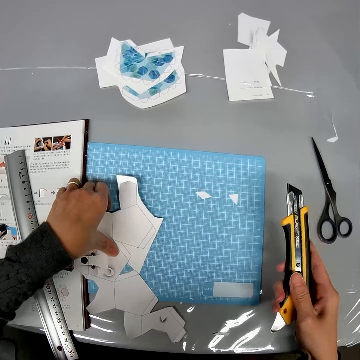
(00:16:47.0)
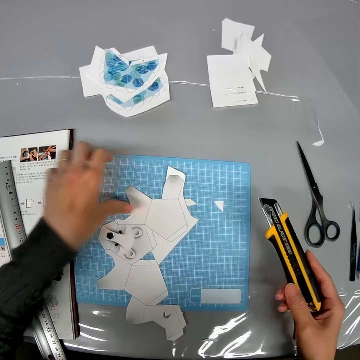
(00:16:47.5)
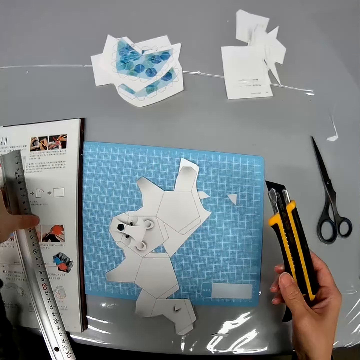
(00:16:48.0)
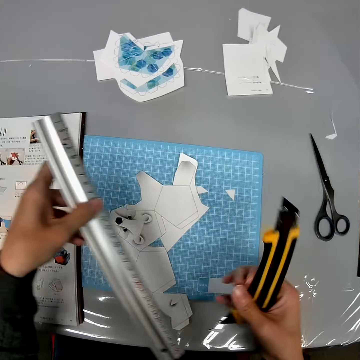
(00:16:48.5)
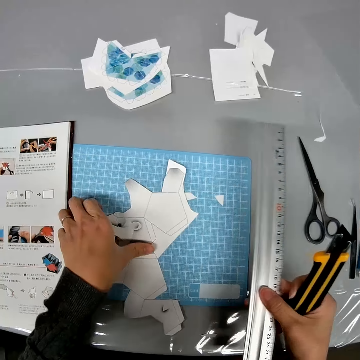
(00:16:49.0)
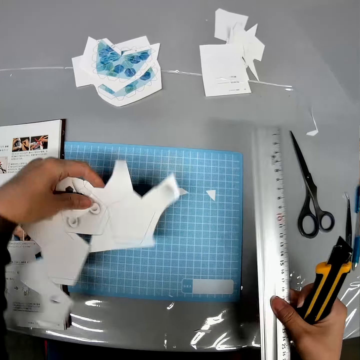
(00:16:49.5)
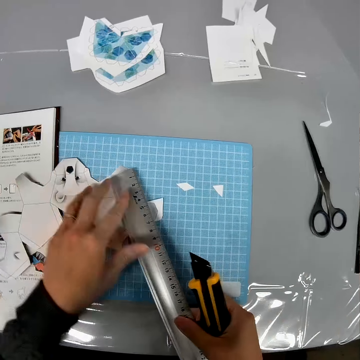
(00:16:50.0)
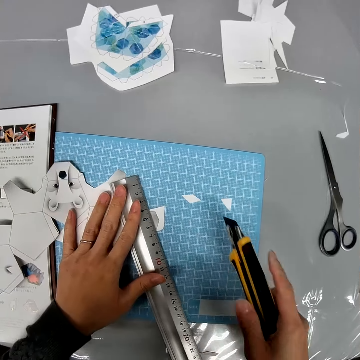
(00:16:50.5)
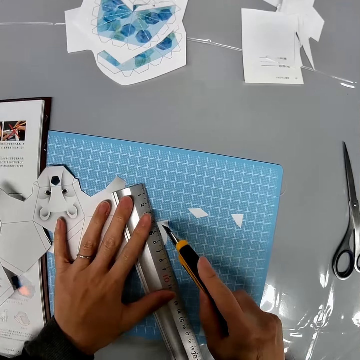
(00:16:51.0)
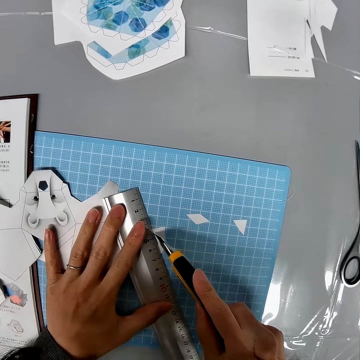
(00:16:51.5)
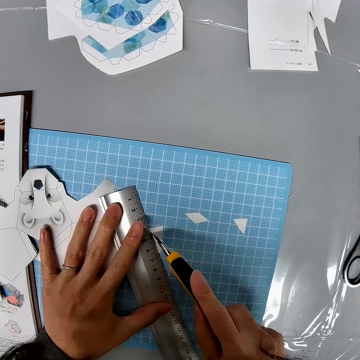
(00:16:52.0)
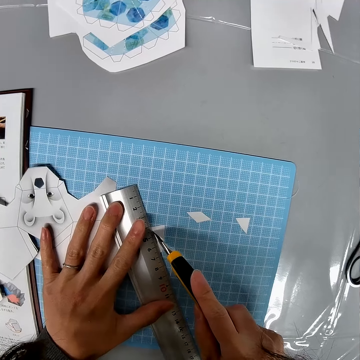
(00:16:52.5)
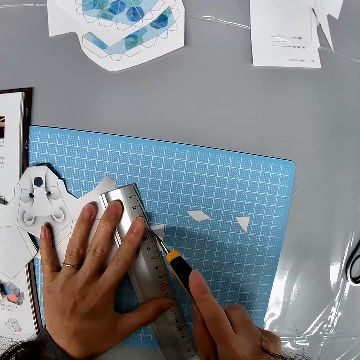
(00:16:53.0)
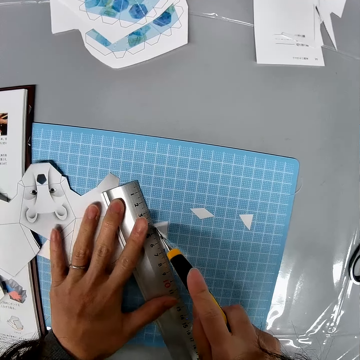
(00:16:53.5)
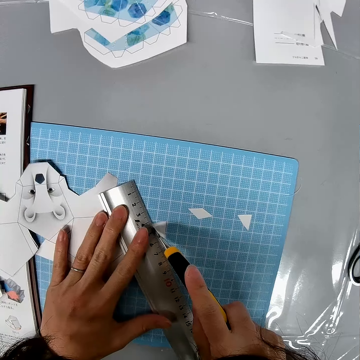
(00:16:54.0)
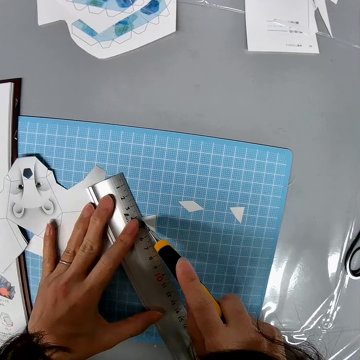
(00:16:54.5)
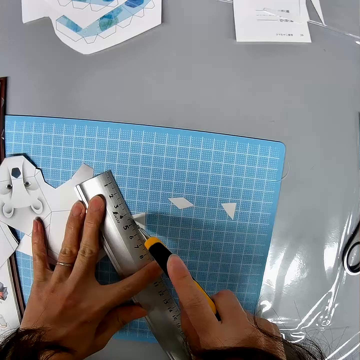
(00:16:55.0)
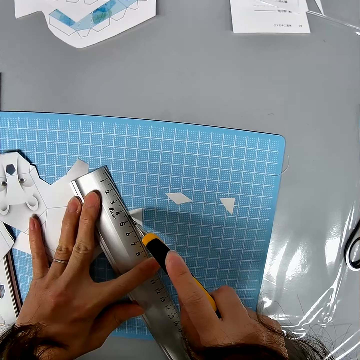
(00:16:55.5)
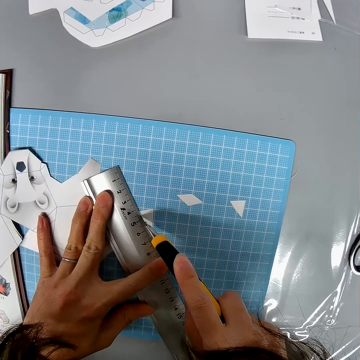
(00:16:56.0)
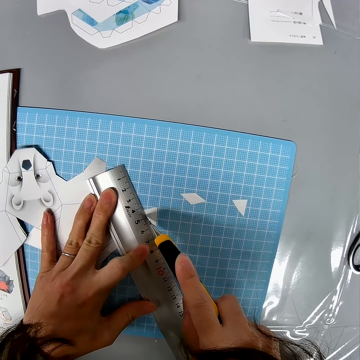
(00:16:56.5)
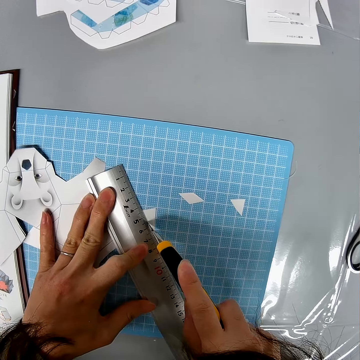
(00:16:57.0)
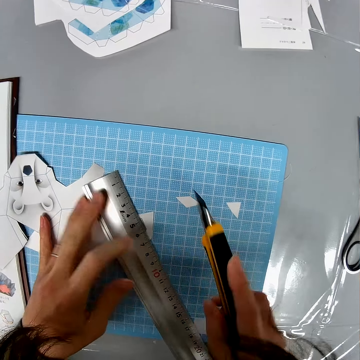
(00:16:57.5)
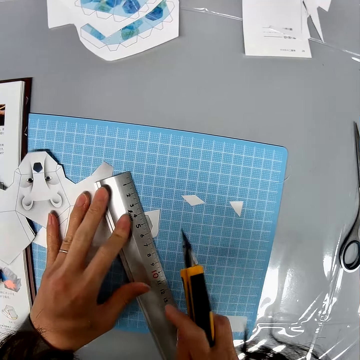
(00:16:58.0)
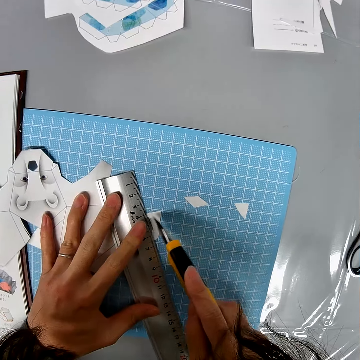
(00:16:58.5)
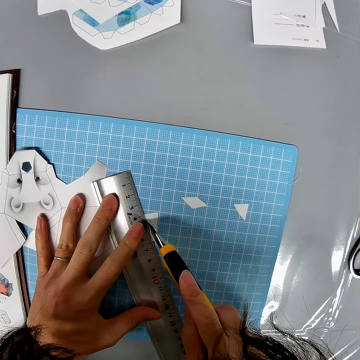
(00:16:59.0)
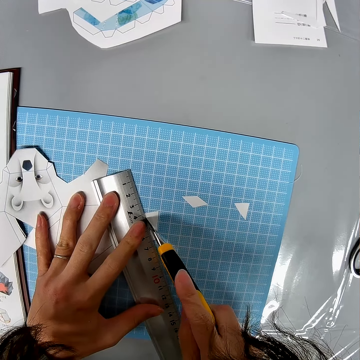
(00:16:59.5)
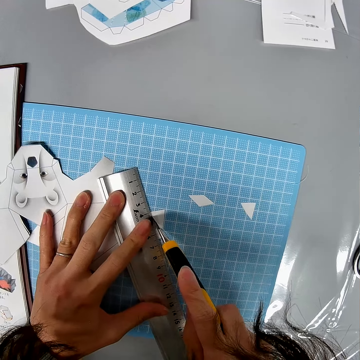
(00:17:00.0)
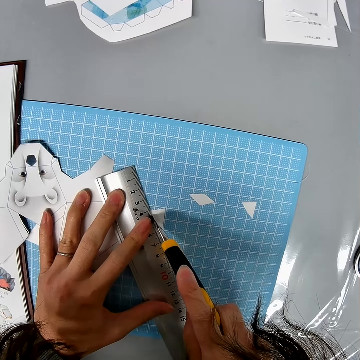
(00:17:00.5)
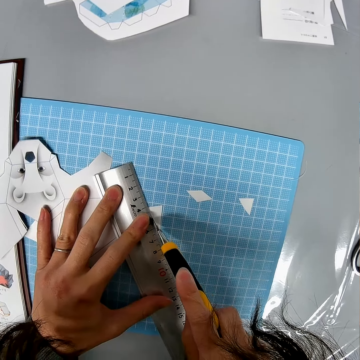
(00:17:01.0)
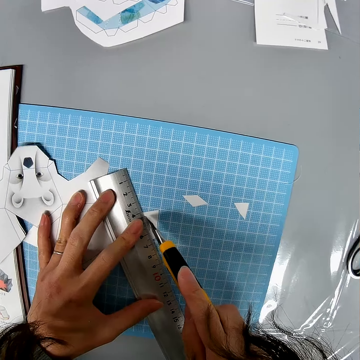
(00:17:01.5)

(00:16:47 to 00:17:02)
The camera wearer moves the craft paper on the cutting mat. They touch the paper. They pick up a ruler. They hold the ruler with the other hand. They move the craft paper on the cutting mat. They pick up the paper. They put the ruler on the craft paper. They cut the craft paper with a stationery knife. They drag the ruler on the cutting mat. They cut the craft paper with the stationery knife.

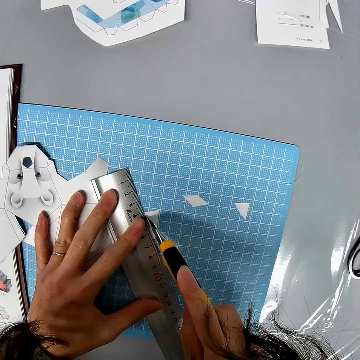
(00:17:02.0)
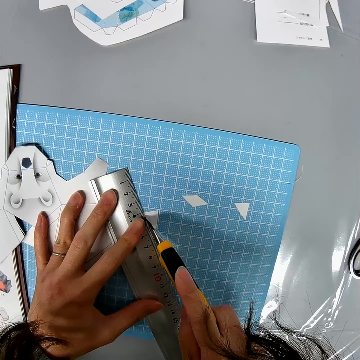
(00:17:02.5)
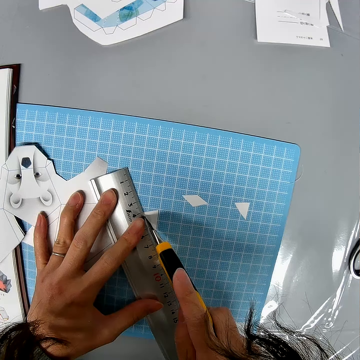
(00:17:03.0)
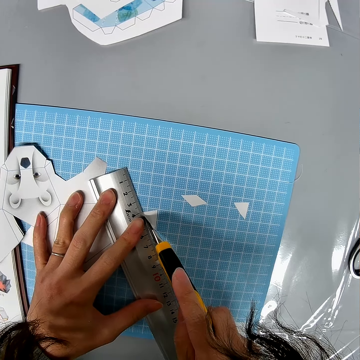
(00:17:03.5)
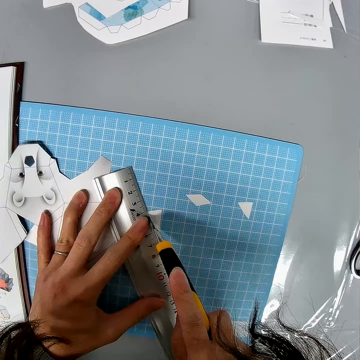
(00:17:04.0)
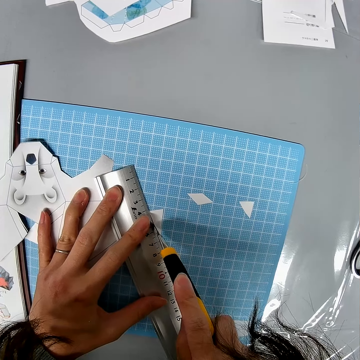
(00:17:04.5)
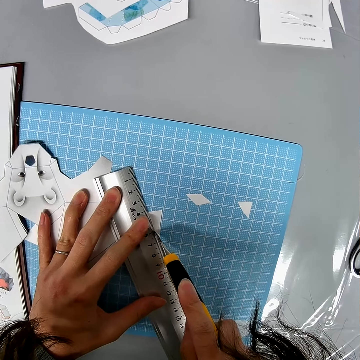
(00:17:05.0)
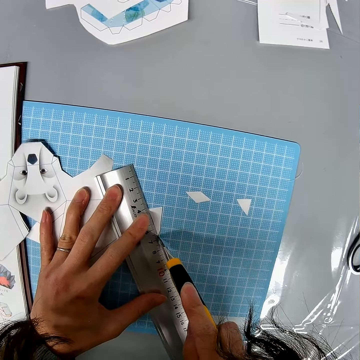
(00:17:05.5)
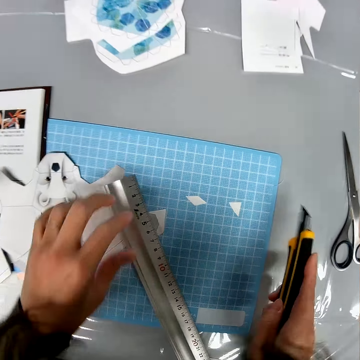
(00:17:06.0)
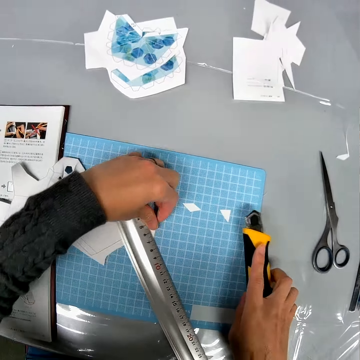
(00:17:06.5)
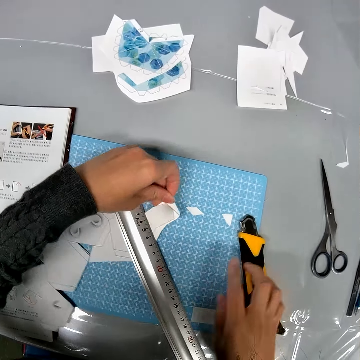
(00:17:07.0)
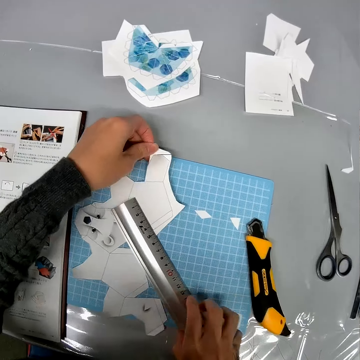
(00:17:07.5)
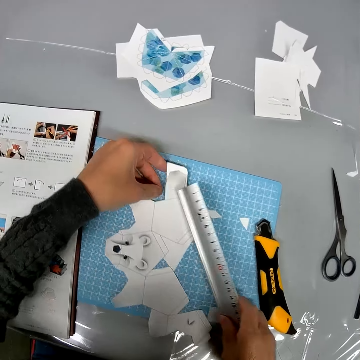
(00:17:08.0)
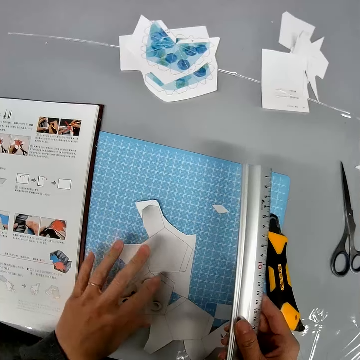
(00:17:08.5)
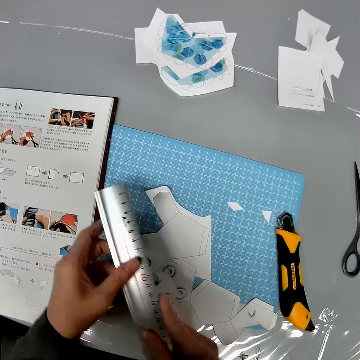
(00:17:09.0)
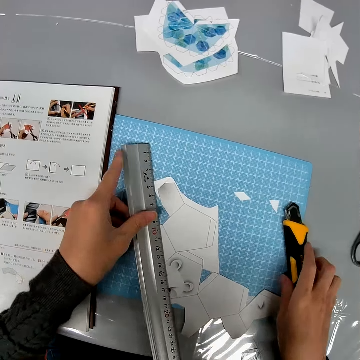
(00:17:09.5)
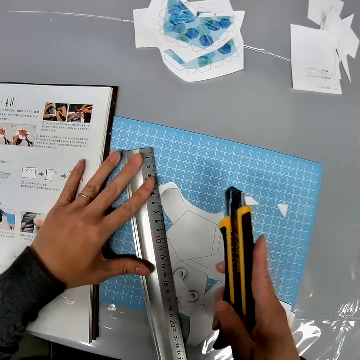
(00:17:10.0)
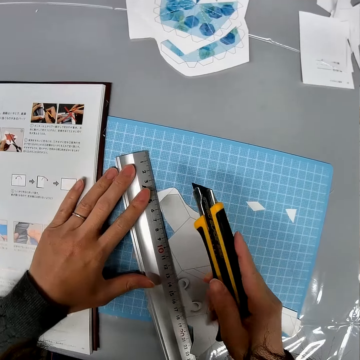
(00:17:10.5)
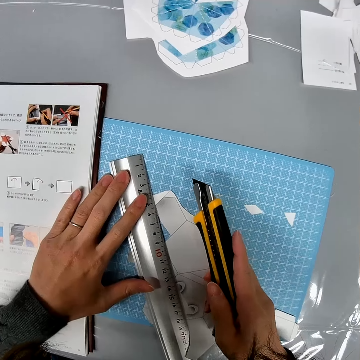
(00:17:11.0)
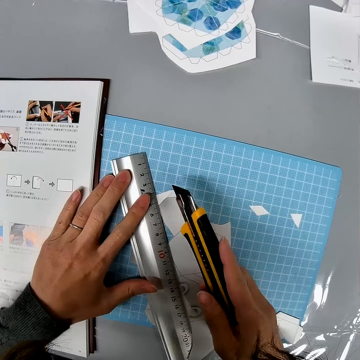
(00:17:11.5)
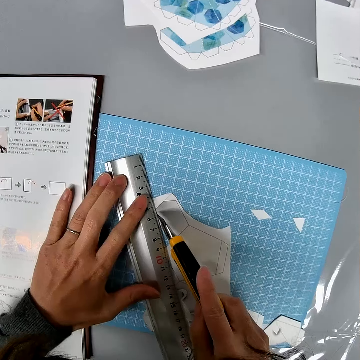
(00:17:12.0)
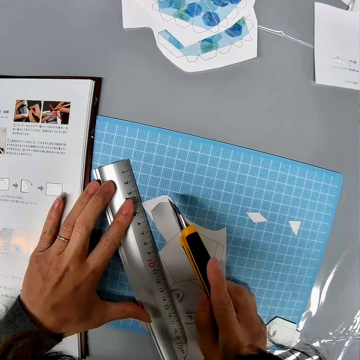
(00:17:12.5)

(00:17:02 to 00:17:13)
The camera wearer touches the paper. They drop the cutter or stationery knife. They drag the craft paper on the cutting mat. They pick up a ruler and carry the ruler. They put the ruler on the craft paper. They pick up the stationery knife from the table. They hold the ruler. They drag the ruler on the craft paper.

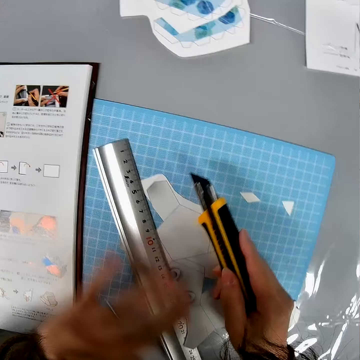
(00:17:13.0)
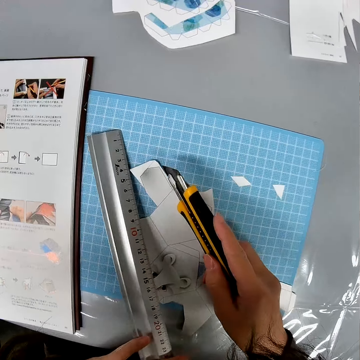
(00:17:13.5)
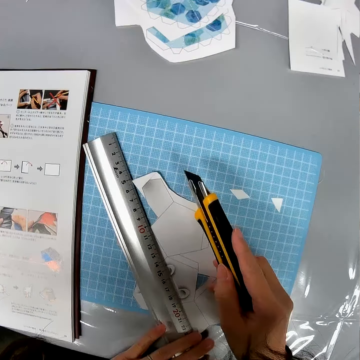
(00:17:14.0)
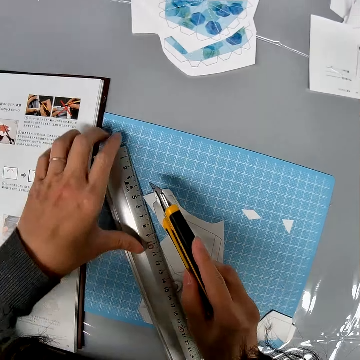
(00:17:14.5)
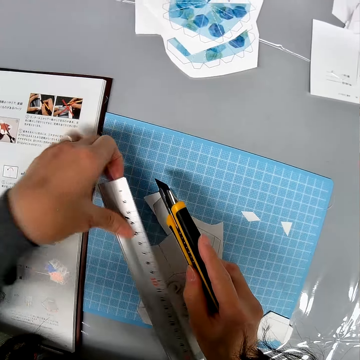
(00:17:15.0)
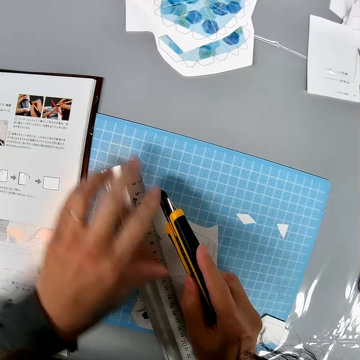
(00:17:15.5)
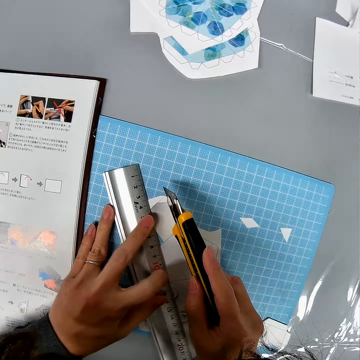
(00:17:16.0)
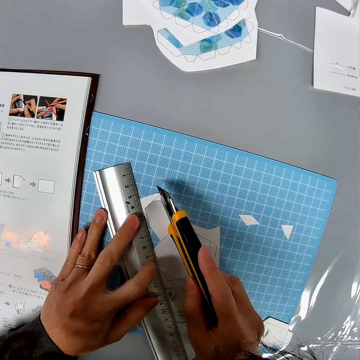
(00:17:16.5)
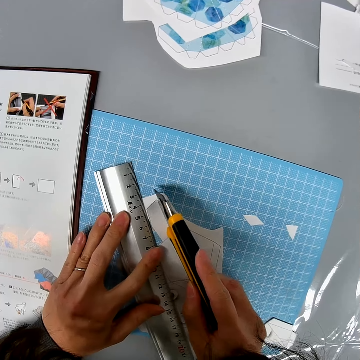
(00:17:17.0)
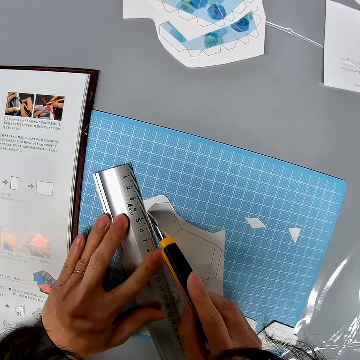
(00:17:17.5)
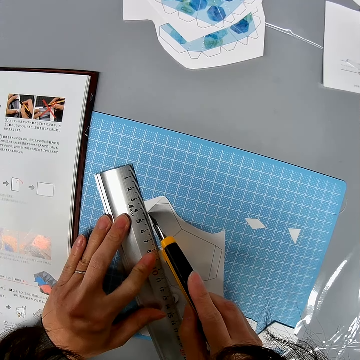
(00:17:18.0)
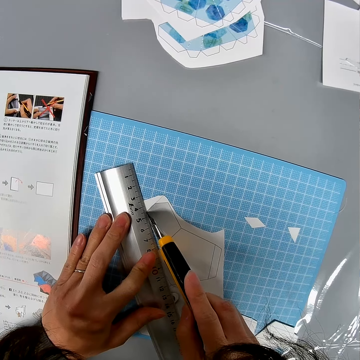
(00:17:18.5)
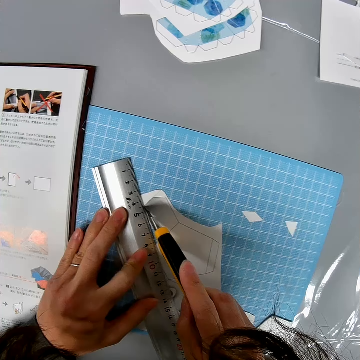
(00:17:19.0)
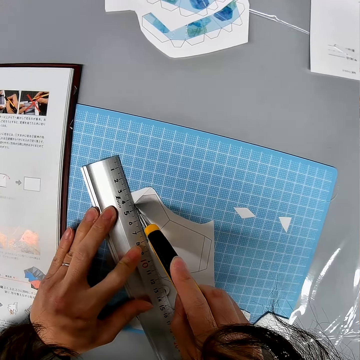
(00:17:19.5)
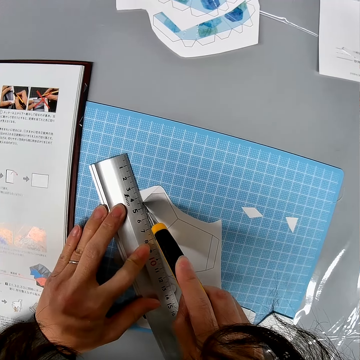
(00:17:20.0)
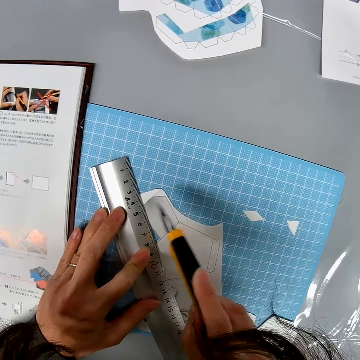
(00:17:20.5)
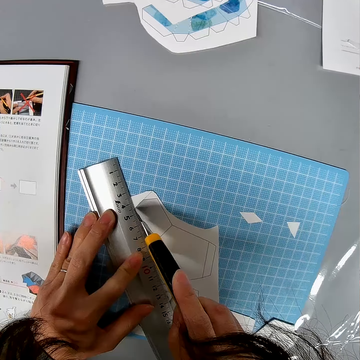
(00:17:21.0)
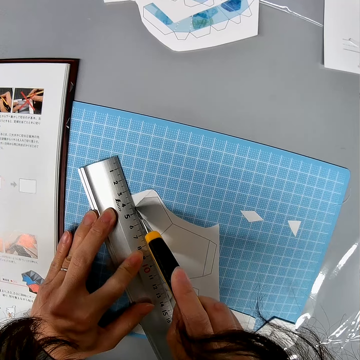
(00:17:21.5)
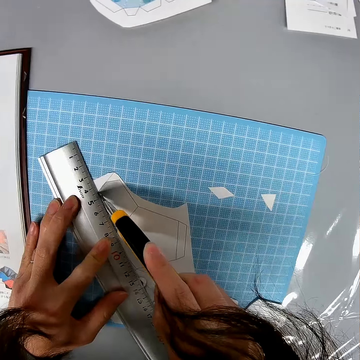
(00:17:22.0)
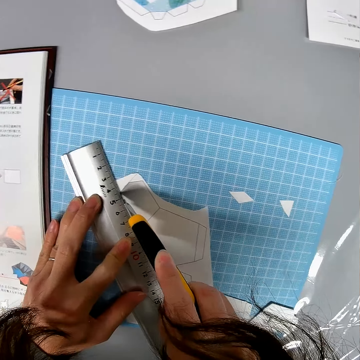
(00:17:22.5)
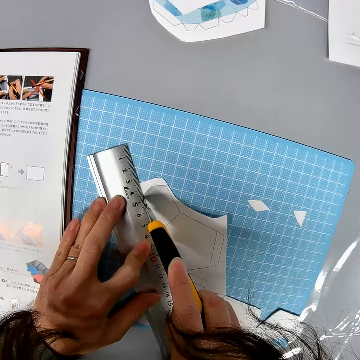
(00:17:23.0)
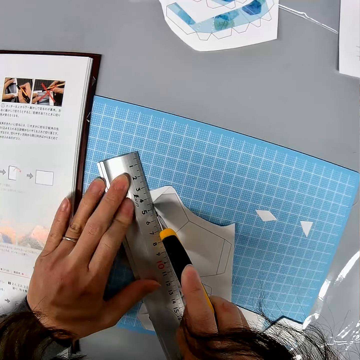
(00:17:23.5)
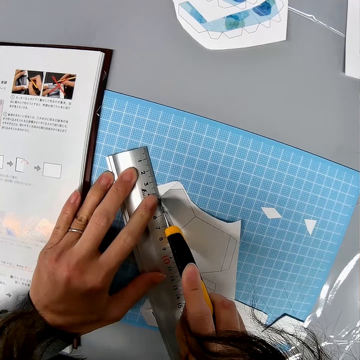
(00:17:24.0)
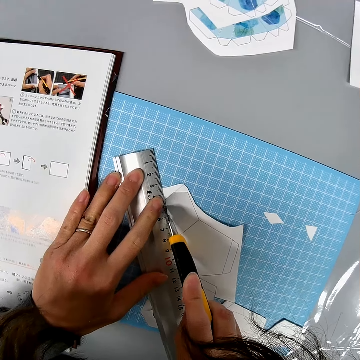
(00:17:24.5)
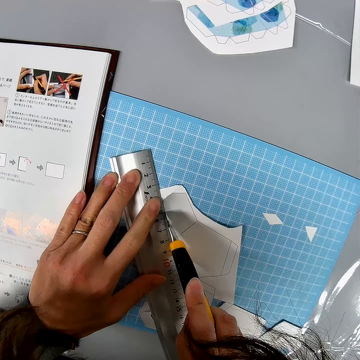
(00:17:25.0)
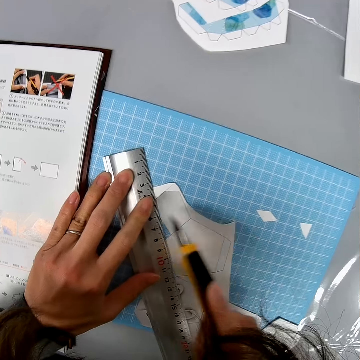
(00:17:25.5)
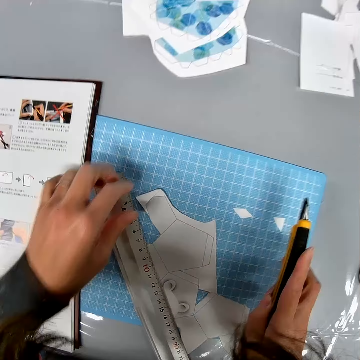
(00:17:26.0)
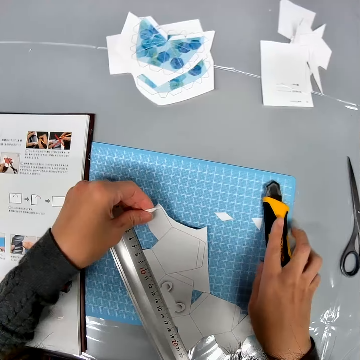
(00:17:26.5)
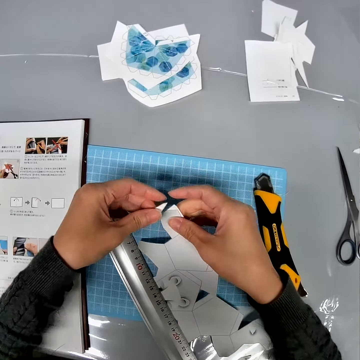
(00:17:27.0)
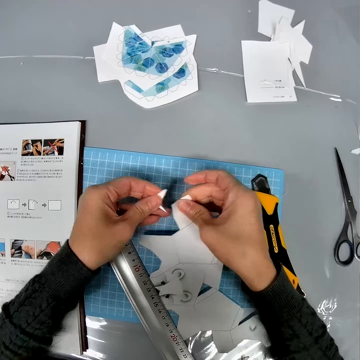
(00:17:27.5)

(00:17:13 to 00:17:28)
The camera wearer lifts the ruler. They lift the ruler again. They drag the ruler on the craft paper. They cut the craft paper with a stationery knife. They cut the paper with the cutter. They lift up the craft paper and put the stationery knife on the cutting mat. They cut the craft paper.
